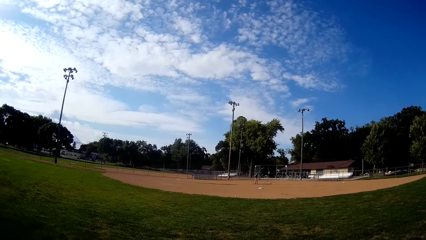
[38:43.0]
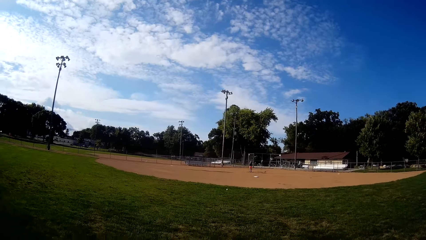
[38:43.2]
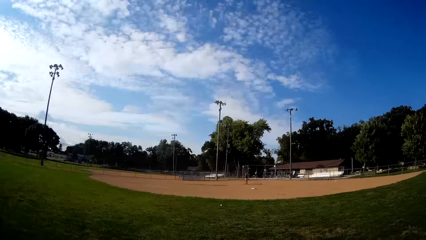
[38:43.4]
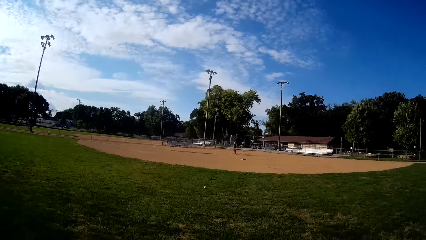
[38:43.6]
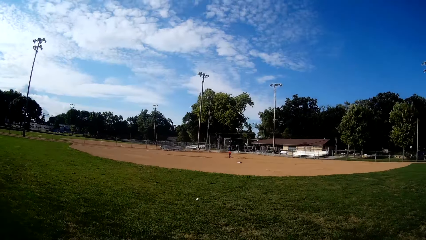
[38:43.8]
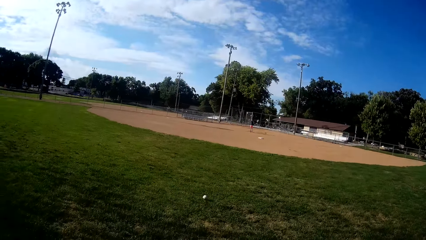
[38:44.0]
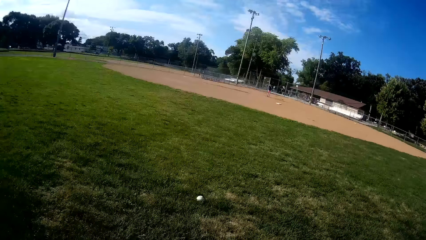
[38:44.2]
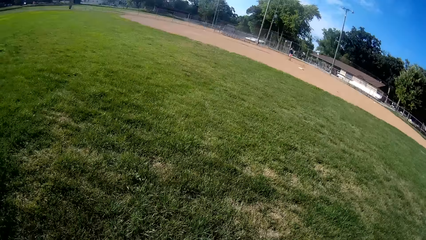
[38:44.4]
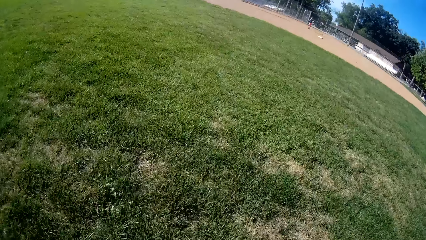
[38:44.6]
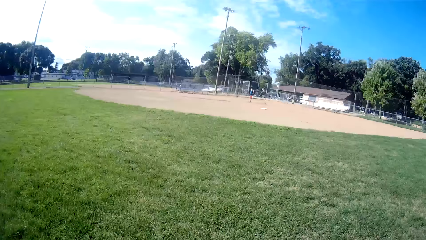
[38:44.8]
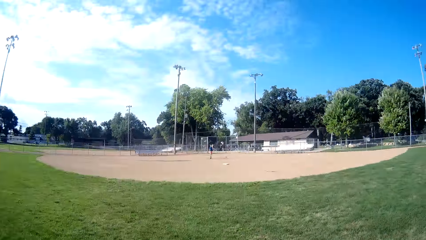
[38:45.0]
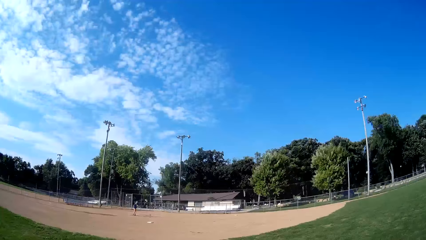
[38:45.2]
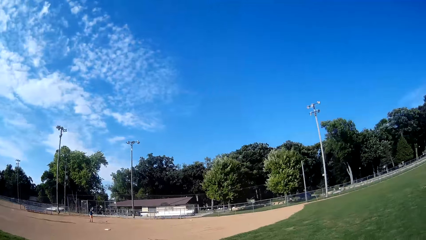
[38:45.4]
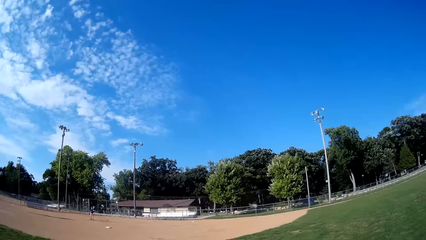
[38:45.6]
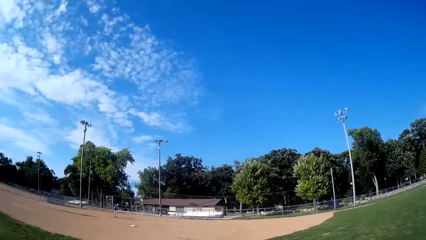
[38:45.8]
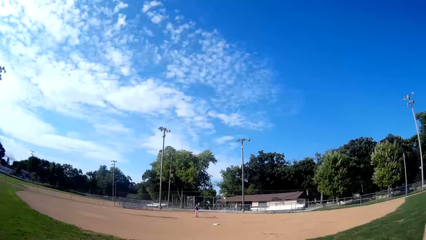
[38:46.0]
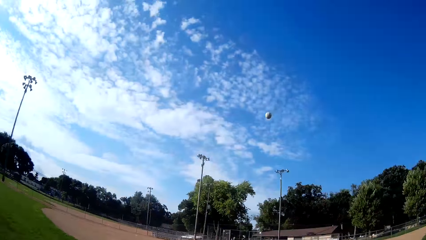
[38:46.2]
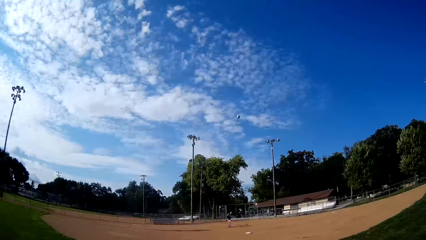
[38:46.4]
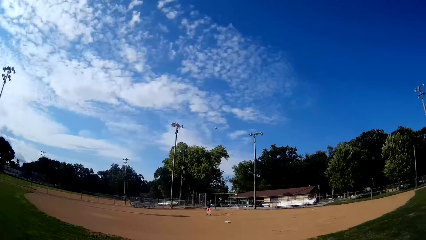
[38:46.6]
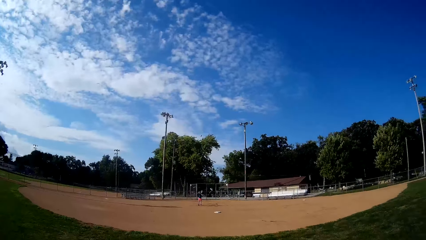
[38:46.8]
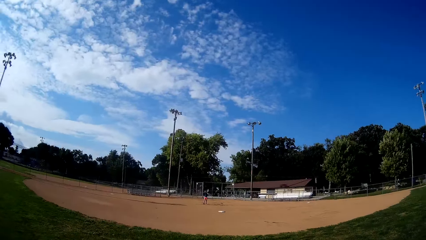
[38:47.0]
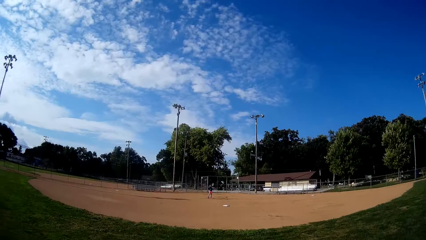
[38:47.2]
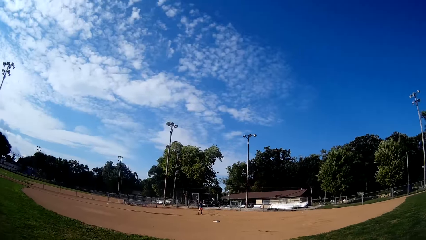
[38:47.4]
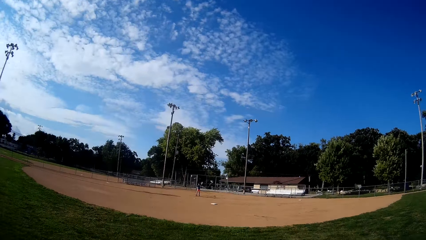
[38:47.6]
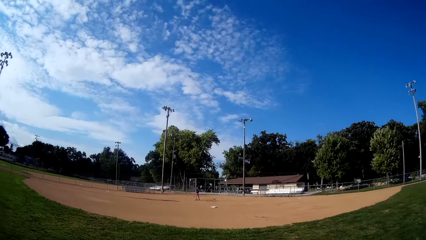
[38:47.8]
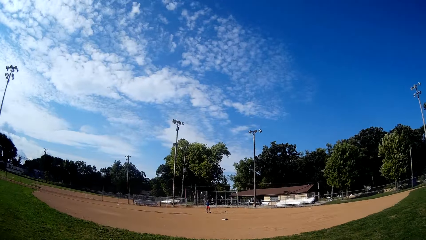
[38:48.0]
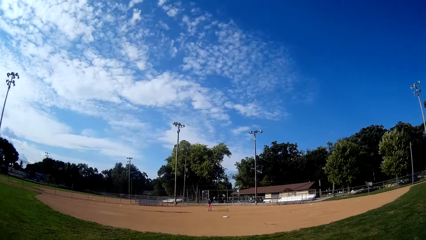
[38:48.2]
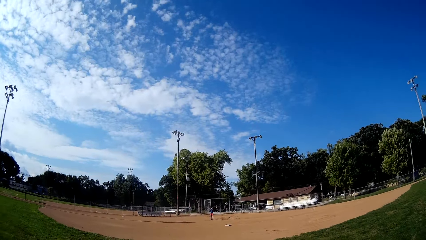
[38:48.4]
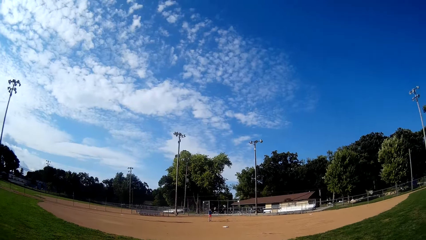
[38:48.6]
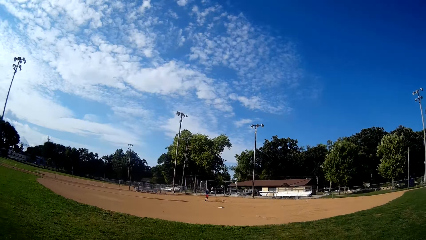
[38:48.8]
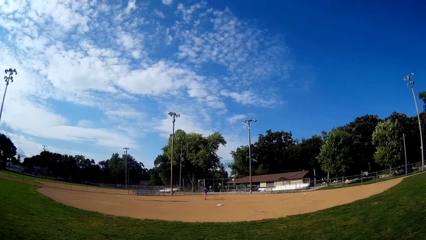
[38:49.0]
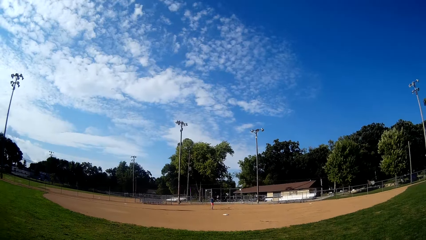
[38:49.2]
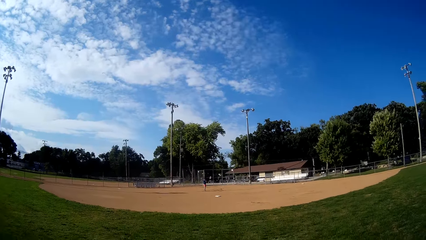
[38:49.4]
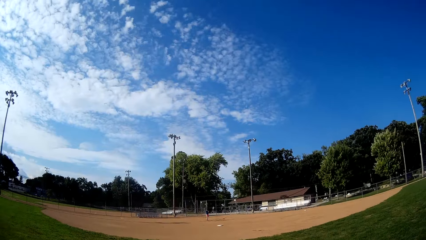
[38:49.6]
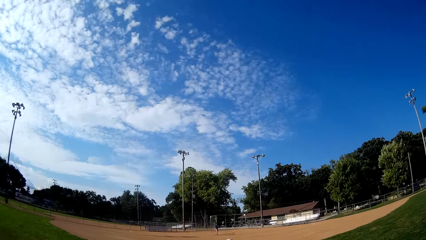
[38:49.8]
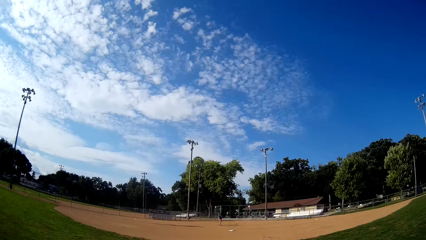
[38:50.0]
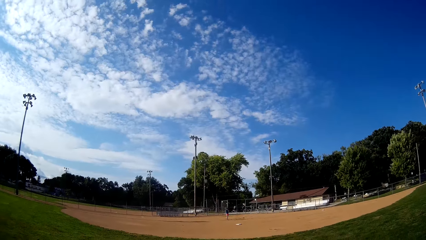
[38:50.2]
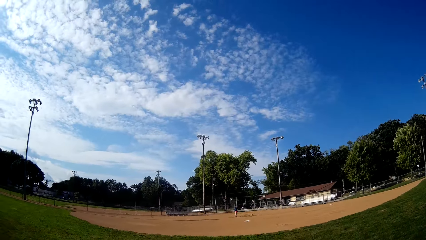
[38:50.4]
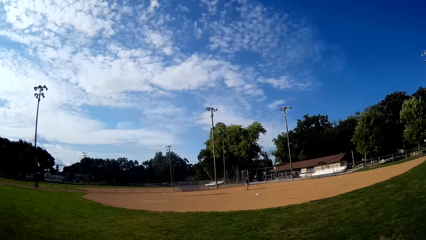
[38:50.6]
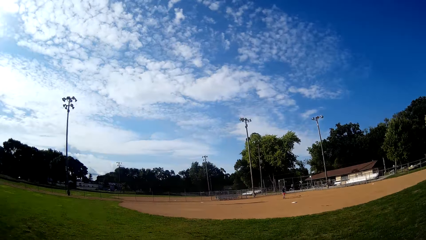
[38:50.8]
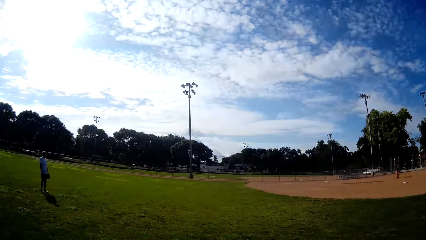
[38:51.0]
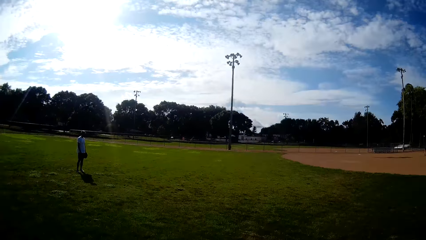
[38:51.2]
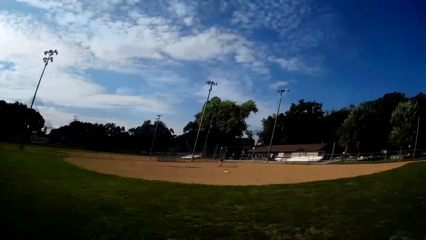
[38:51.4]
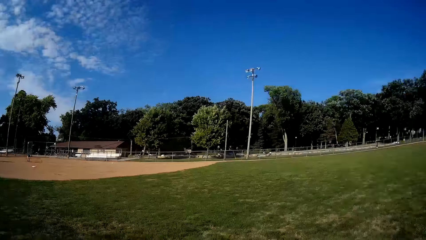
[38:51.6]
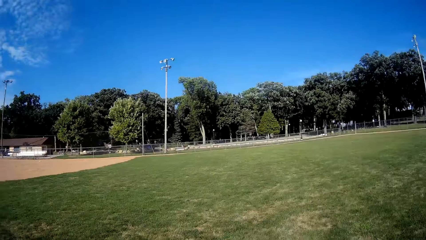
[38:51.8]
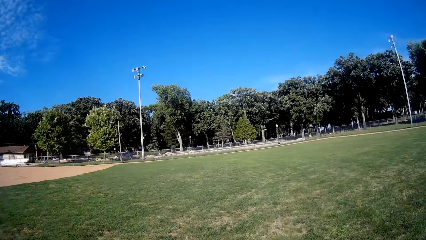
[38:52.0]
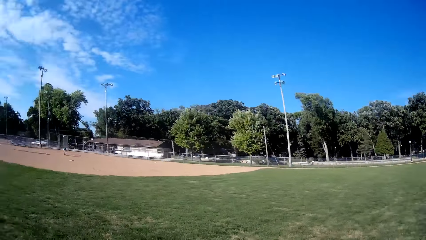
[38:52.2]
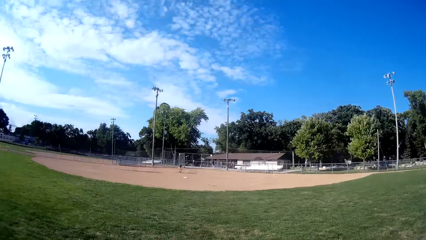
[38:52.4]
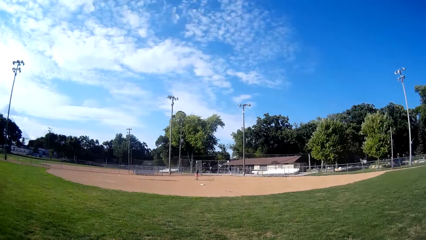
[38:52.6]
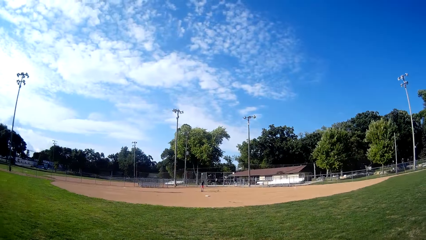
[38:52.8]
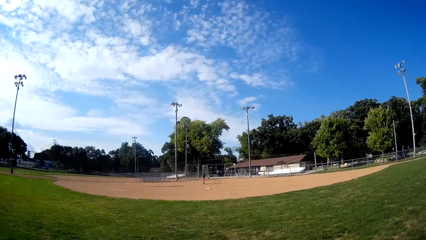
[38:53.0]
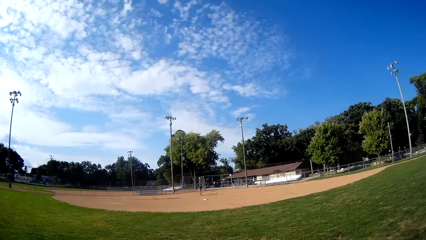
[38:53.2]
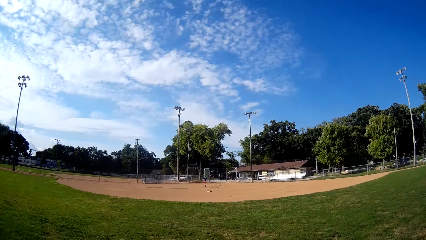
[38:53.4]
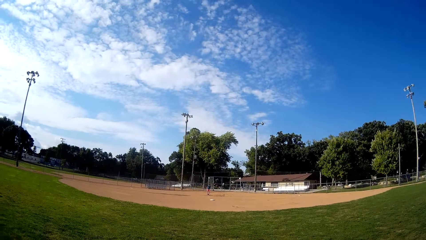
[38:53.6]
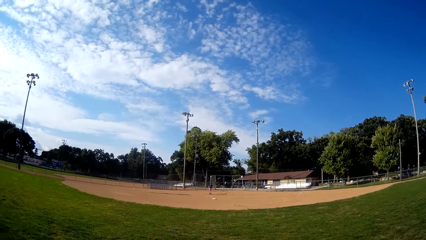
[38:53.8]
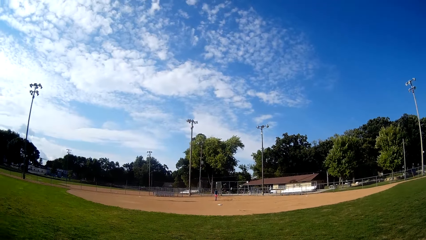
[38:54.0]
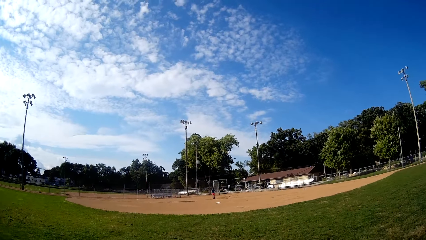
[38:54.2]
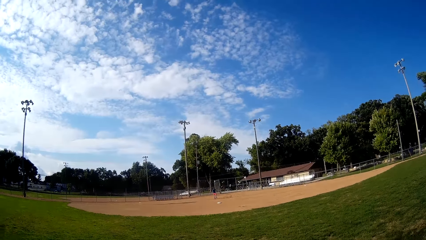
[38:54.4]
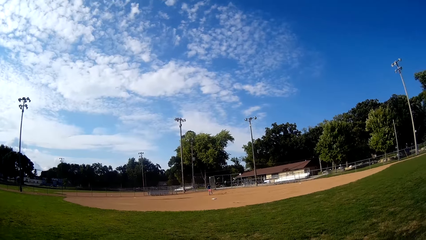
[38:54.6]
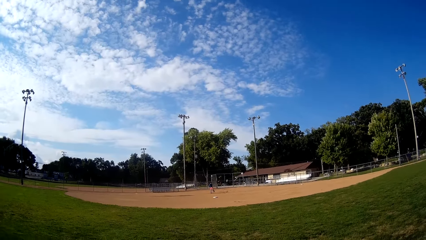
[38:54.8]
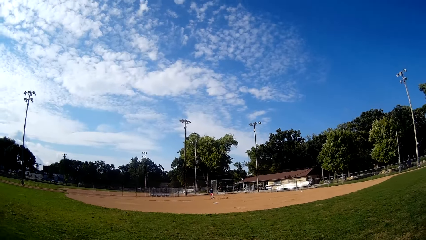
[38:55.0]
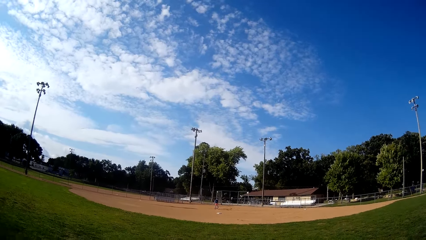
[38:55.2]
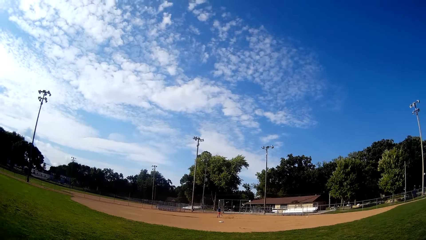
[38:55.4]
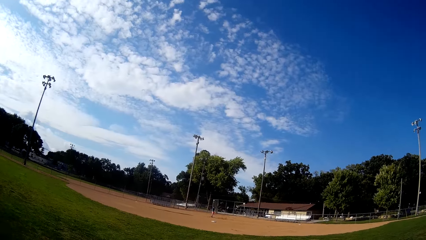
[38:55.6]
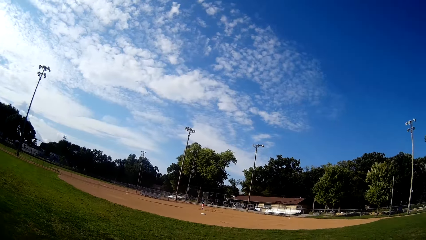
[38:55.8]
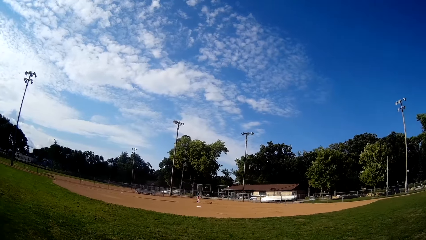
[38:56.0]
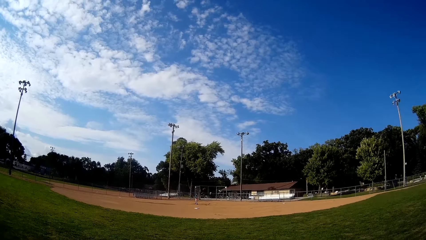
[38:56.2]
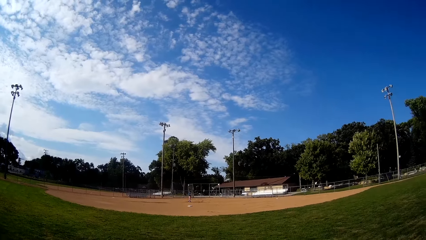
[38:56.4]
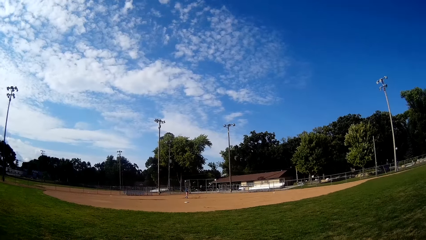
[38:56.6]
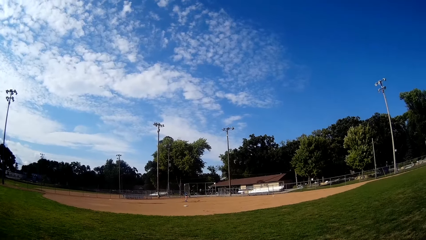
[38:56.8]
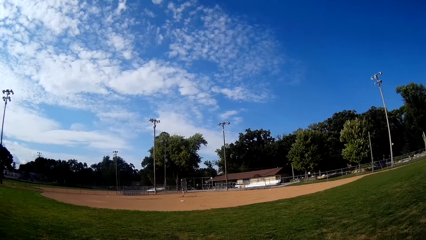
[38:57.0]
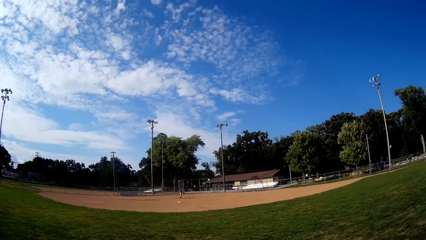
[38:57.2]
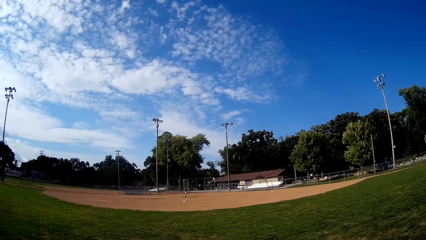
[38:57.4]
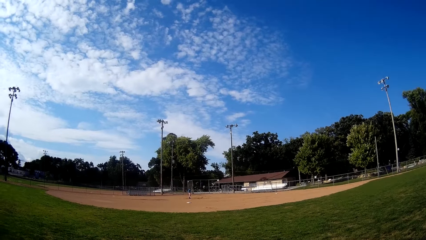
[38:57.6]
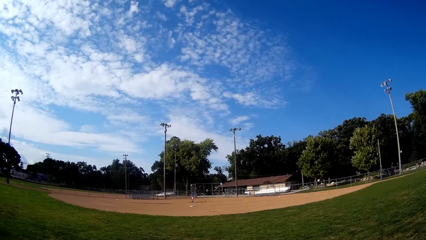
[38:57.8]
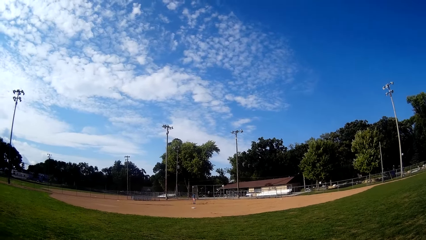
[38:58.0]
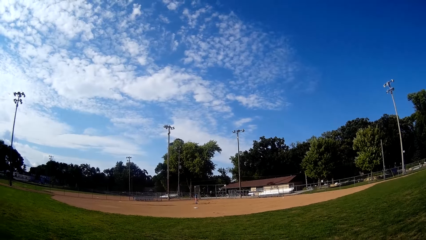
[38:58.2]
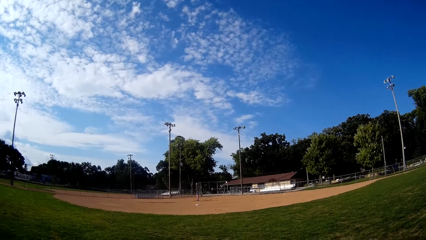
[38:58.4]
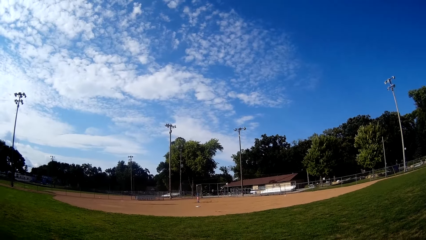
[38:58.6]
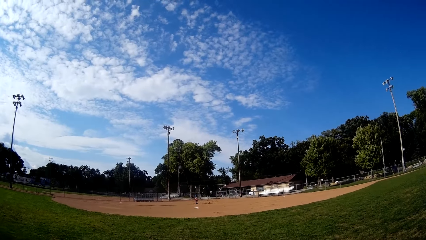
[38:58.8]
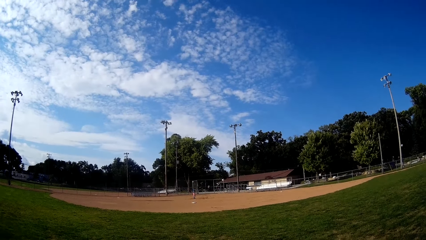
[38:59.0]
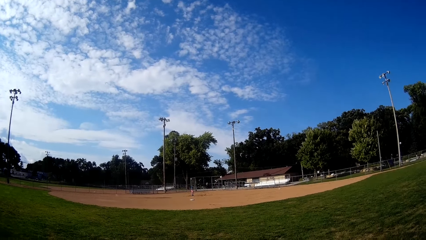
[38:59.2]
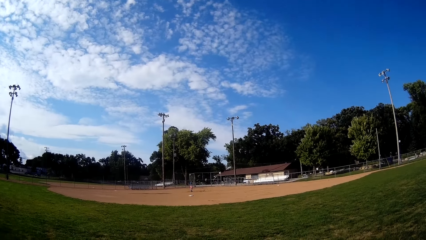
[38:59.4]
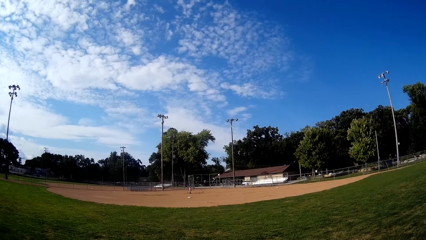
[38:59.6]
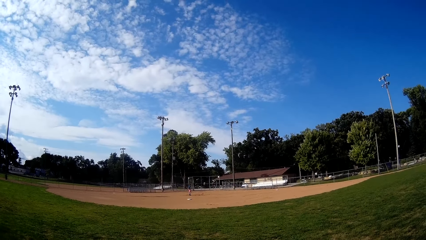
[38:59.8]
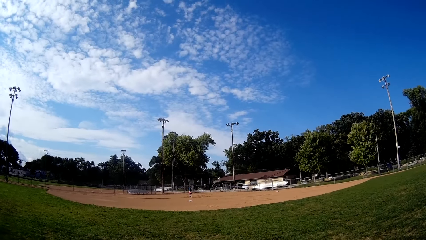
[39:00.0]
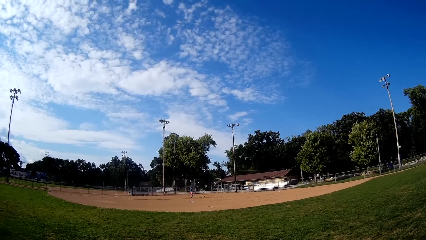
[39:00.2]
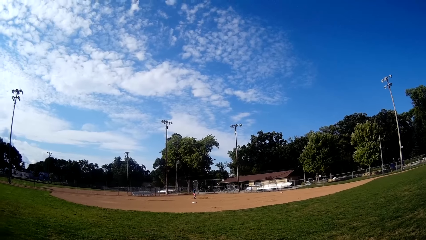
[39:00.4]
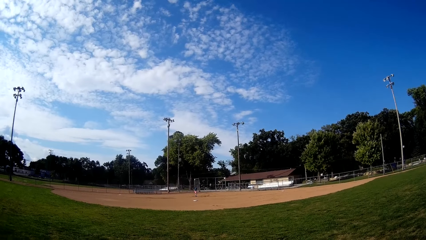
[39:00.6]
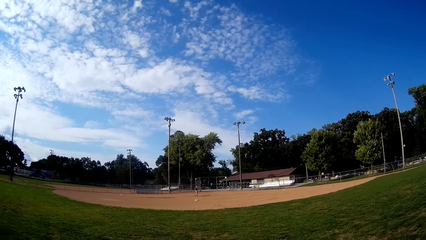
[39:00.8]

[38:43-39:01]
The camera wearer jogs towards the ball. A man throws the ball. The camera wearer picks the ball from the ground. They throw the ball towards the man. The man walks towards the ball. Another man stands at the field. The first man picks the ball from the ground. He walks at the field. He plays ball towards the camera wearer with the bat.
